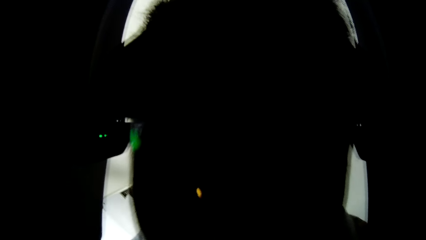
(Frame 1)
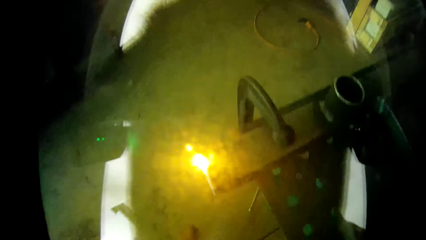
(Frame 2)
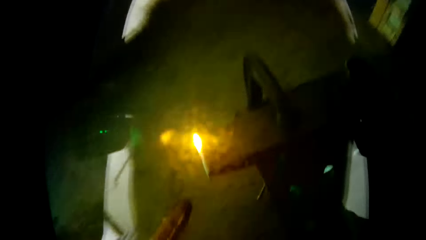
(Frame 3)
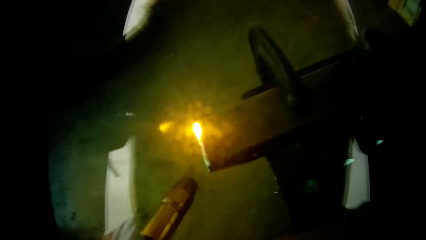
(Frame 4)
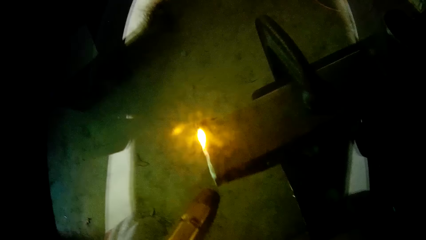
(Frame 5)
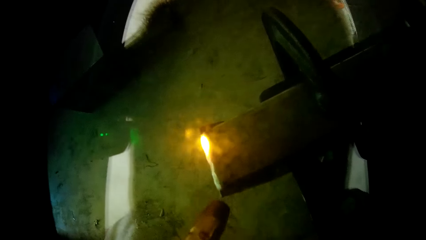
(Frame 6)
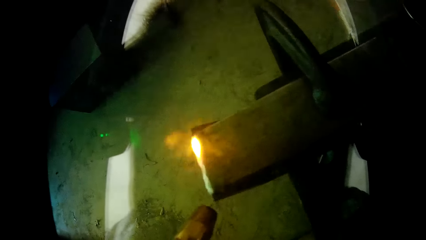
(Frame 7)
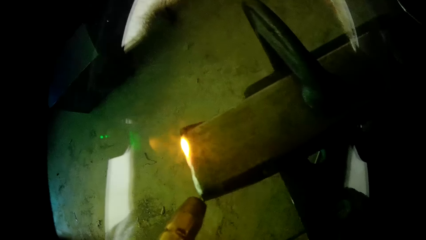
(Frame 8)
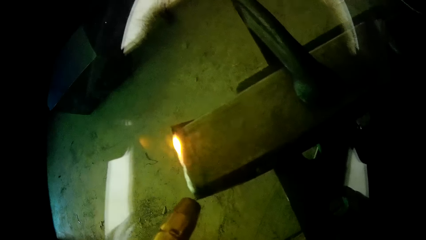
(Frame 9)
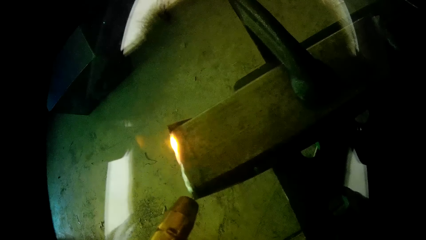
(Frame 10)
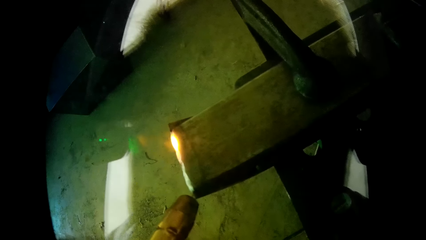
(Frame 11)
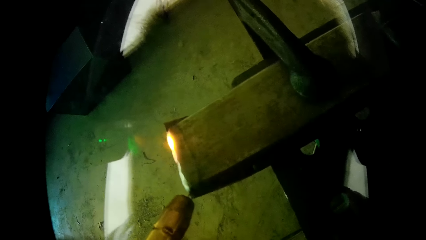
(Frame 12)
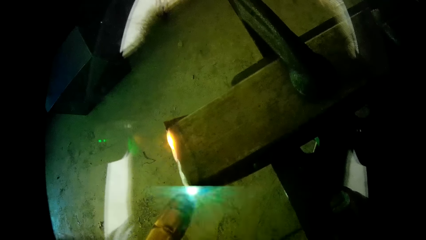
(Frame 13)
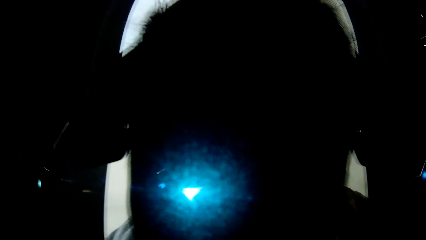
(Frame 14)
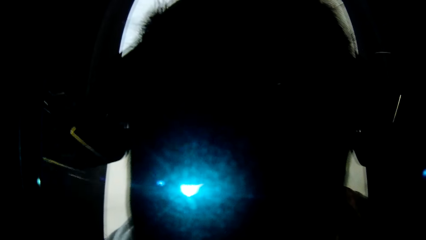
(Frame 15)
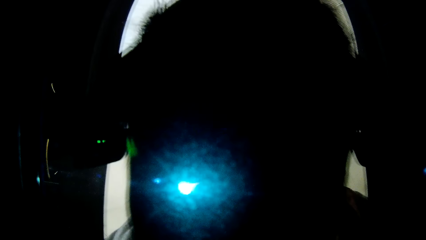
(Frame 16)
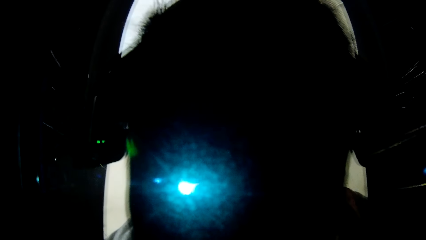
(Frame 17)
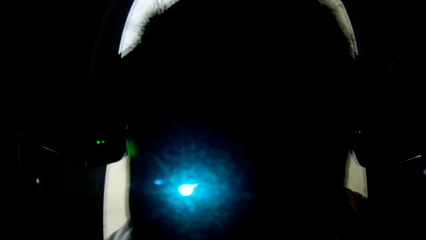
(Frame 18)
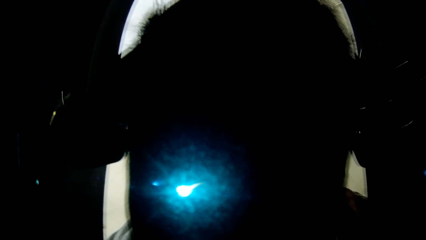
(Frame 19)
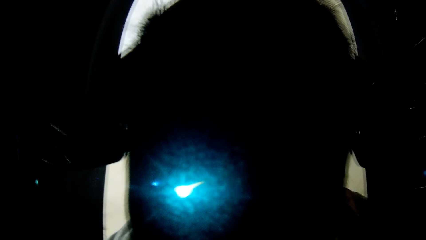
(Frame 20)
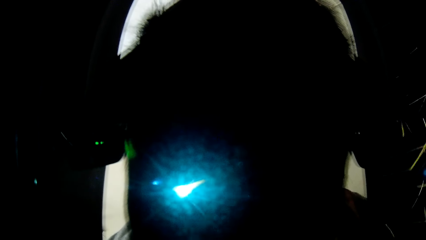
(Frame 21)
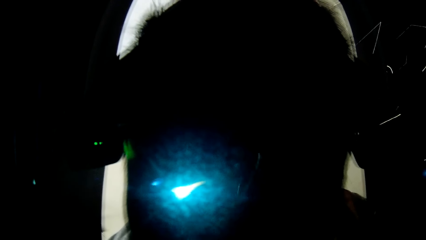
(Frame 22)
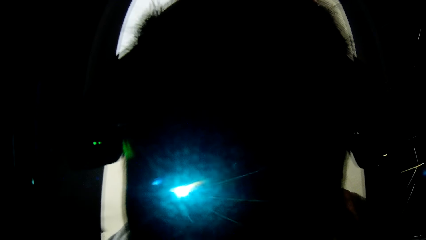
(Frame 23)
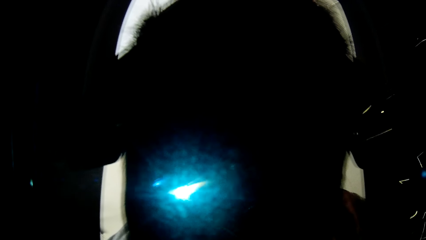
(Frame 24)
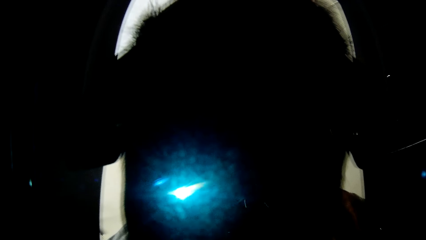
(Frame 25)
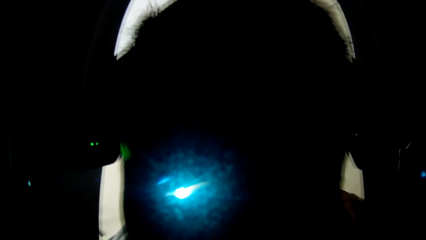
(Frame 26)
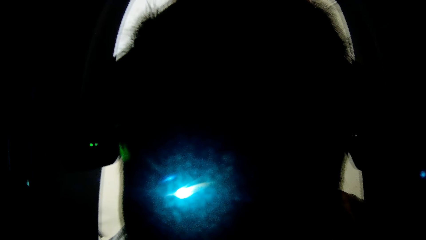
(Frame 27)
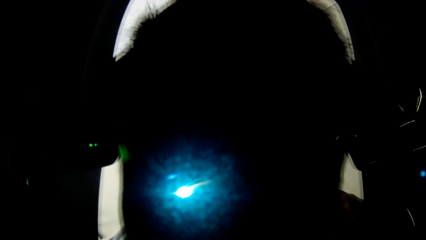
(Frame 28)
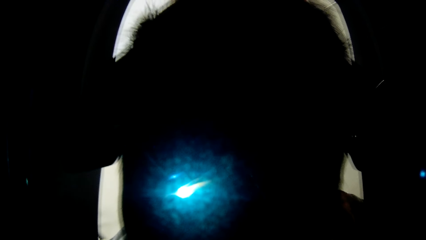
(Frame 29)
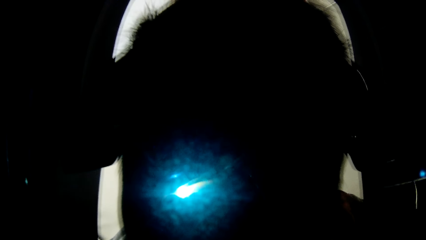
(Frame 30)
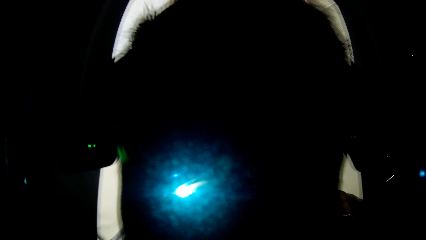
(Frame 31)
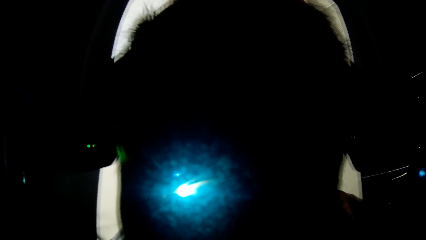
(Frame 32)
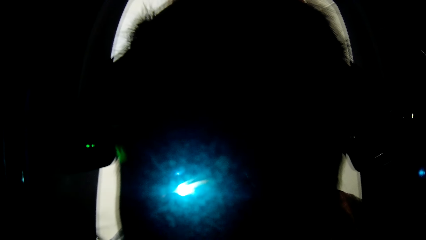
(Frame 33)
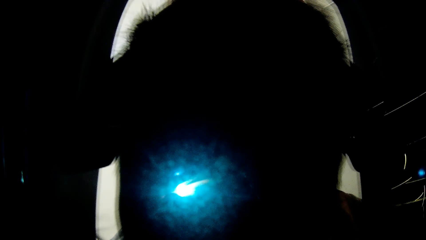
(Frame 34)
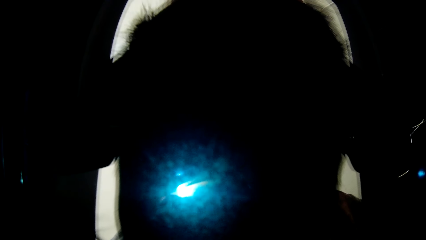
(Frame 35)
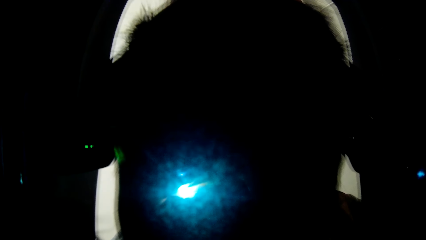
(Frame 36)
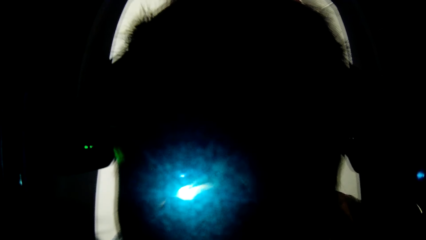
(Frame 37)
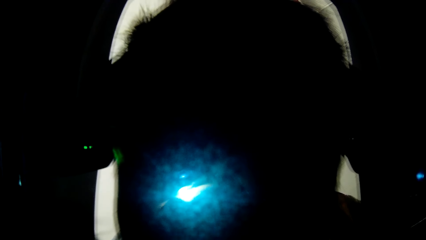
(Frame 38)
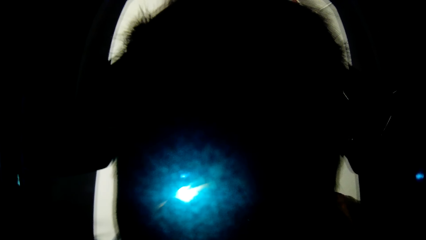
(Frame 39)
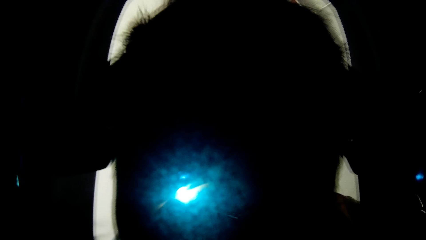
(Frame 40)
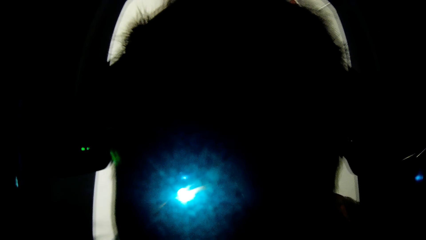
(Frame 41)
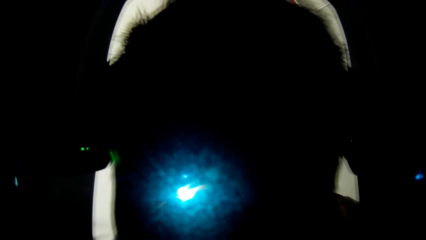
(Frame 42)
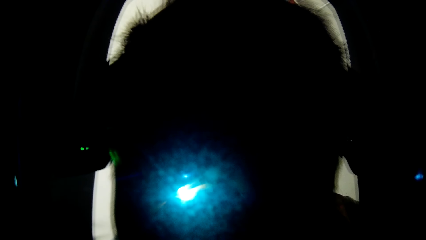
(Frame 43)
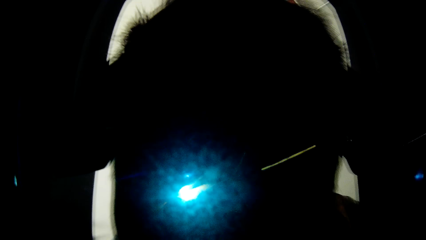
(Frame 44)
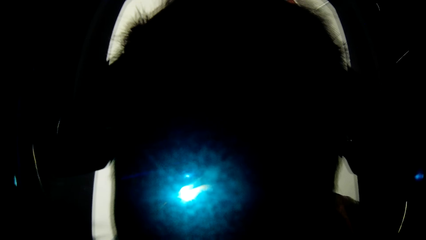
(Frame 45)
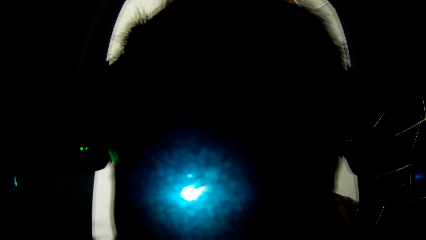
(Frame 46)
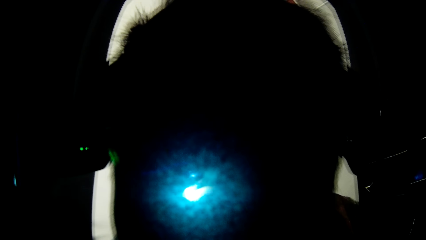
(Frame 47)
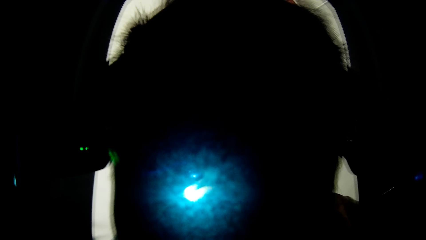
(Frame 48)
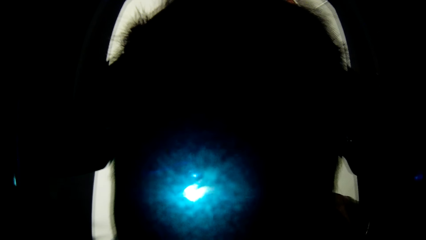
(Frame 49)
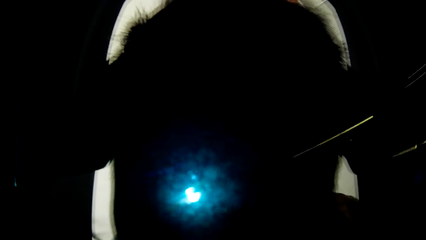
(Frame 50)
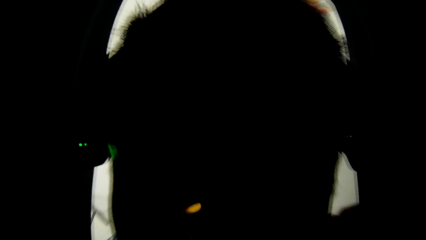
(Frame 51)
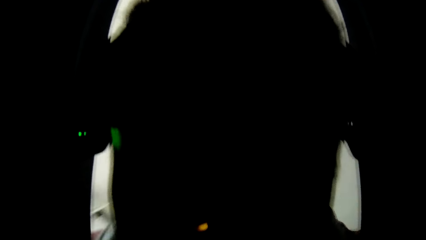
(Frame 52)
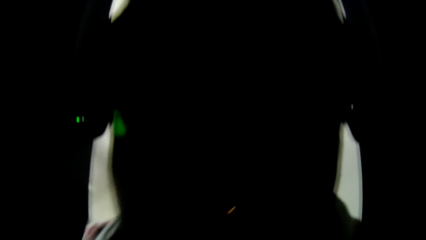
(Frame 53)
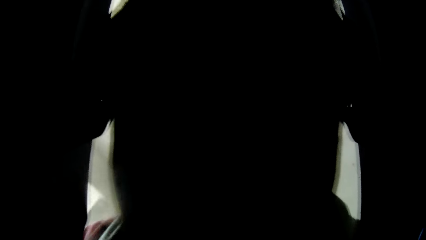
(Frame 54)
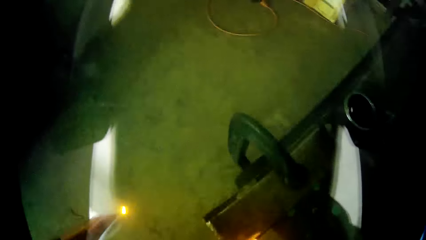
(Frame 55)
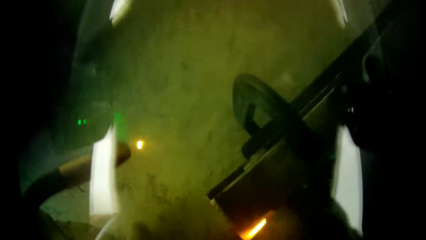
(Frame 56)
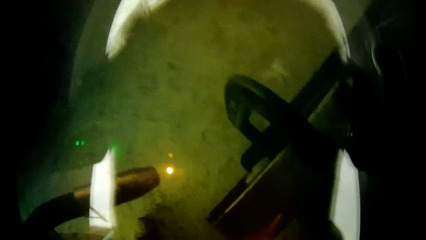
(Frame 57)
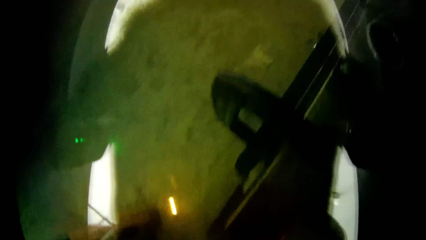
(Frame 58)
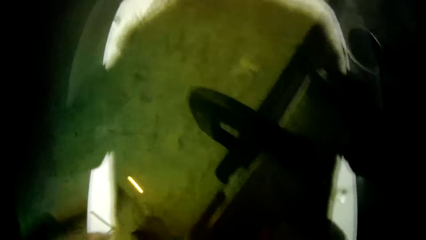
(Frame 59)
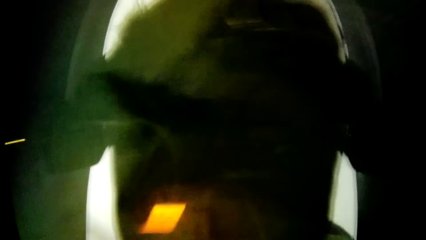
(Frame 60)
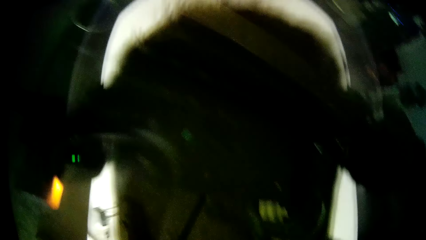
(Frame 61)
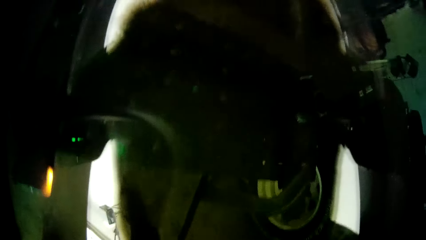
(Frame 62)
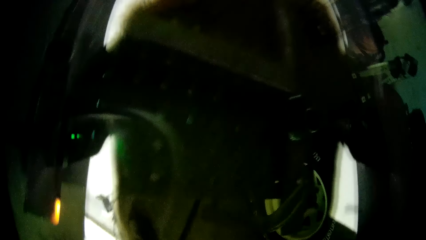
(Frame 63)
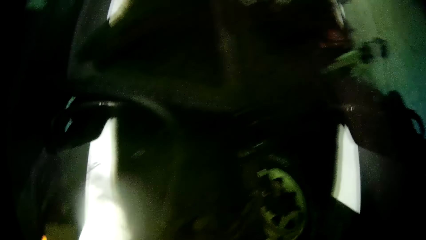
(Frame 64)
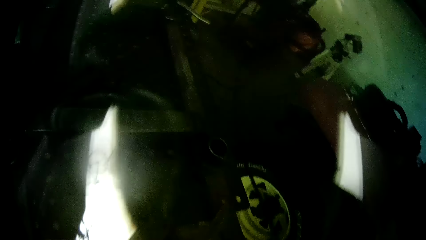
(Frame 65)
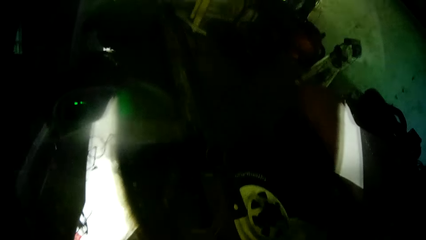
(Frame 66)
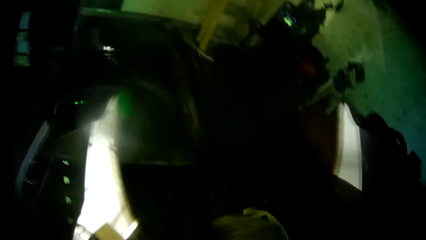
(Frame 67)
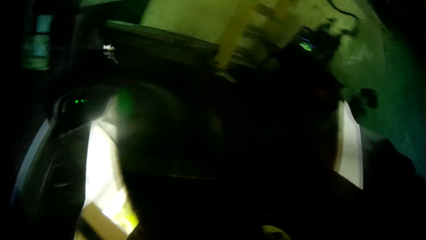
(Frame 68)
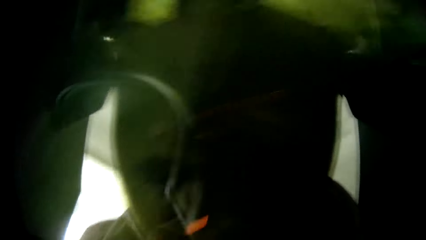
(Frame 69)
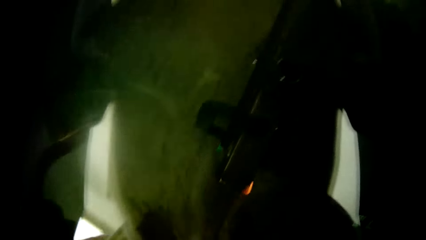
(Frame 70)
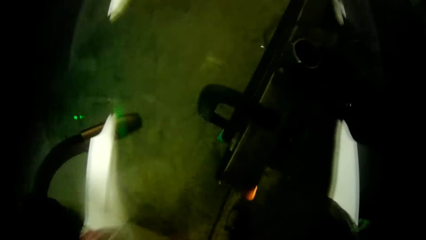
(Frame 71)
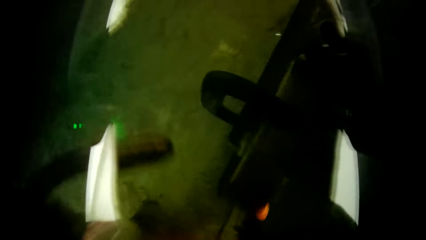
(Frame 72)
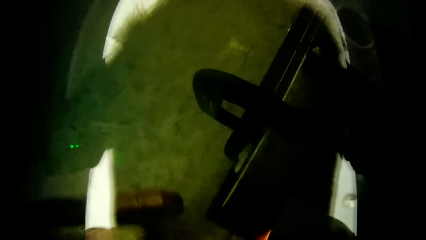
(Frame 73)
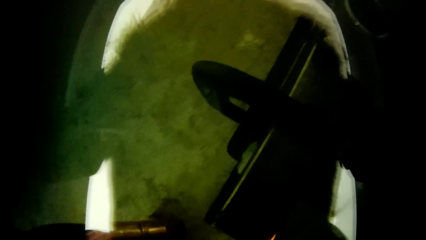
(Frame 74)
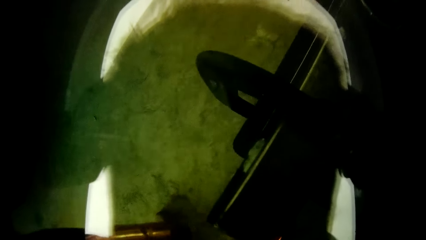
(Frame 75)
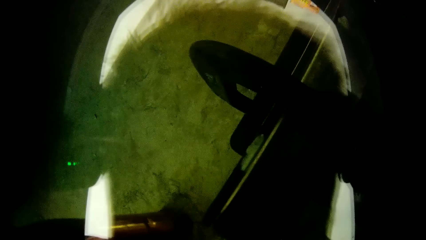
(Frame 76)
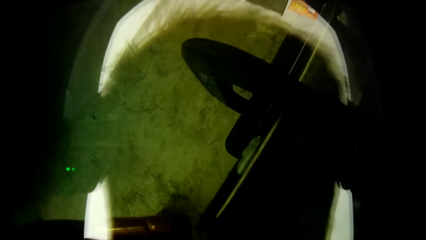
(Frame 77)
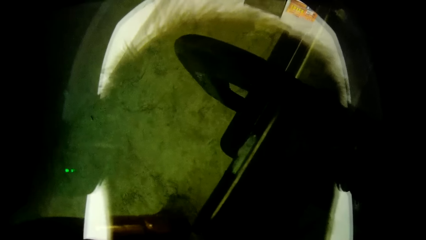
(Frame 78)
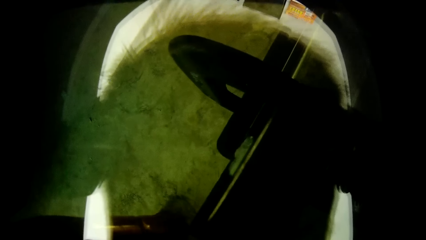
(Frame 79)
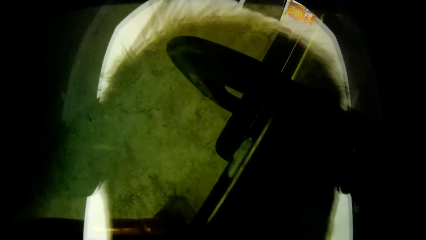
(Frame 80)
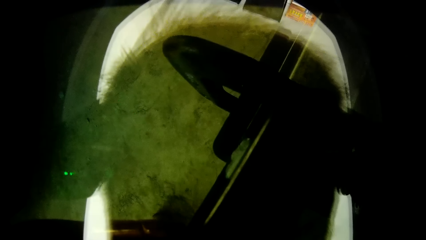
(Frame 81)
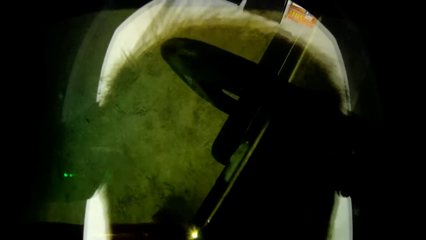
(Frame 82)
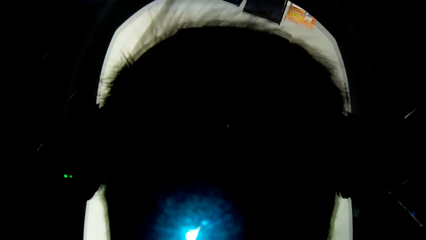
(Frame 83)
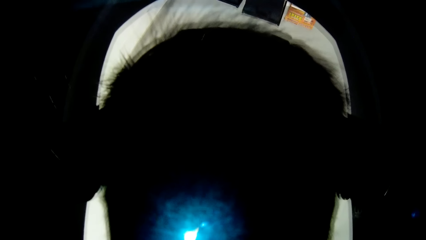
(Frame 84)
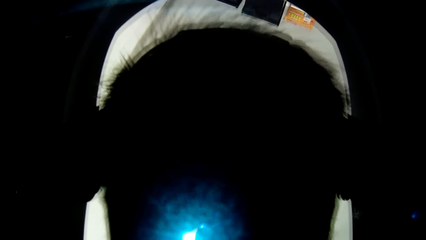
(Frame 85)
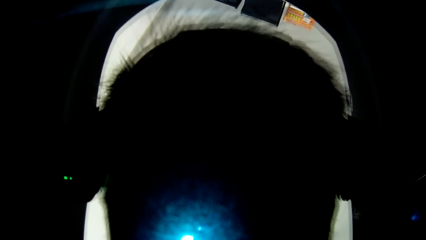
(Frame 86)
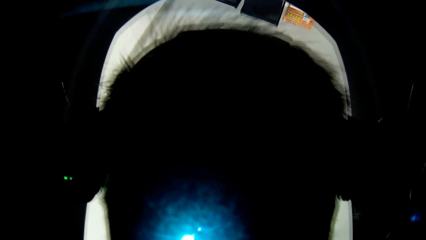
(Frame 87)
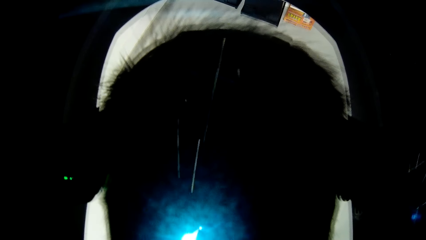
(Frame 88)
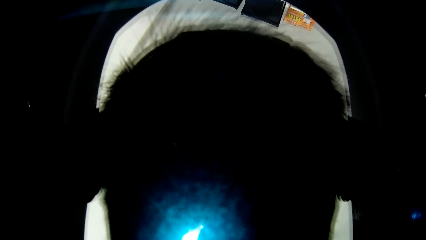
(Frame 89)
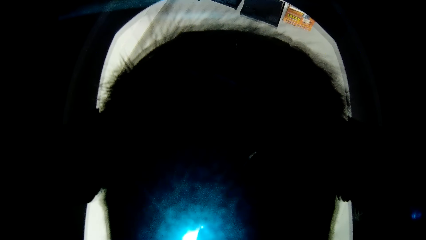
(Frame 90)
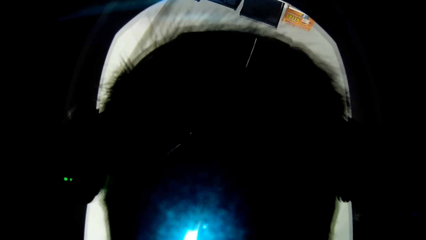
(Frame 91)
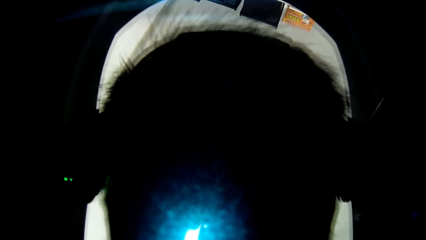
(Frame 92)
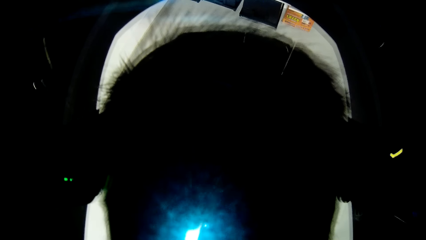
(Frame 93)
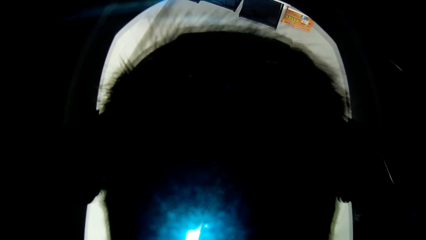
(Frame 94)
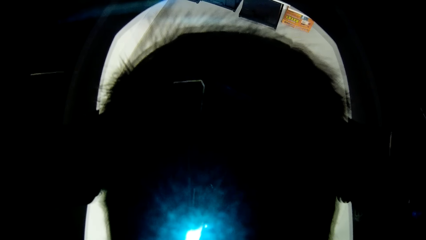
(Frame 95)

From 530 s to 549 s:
The camera wearer welds the metal with the stick weld in his right hand. He moves a welding machine. He welds the metal with the stick weld in his right hand again.
